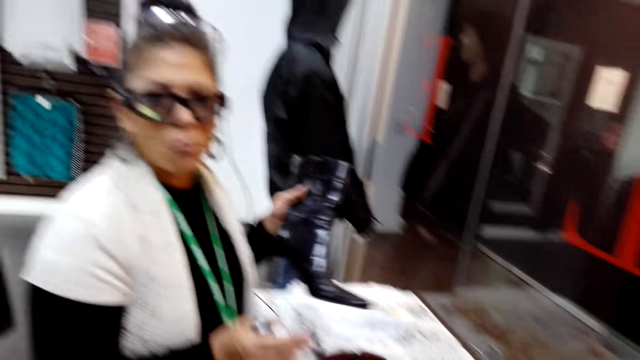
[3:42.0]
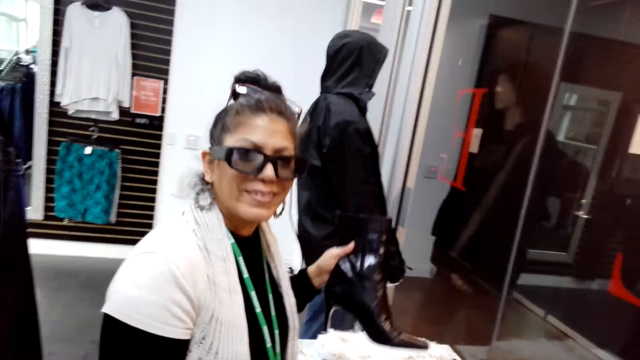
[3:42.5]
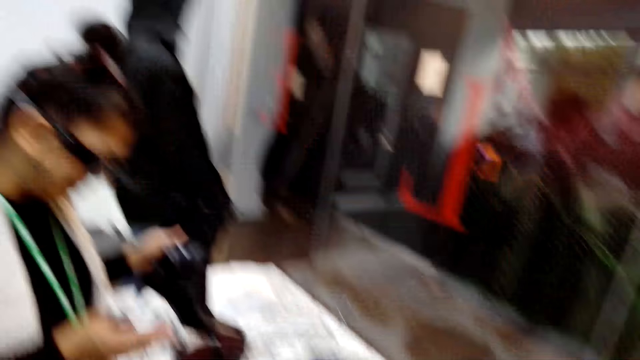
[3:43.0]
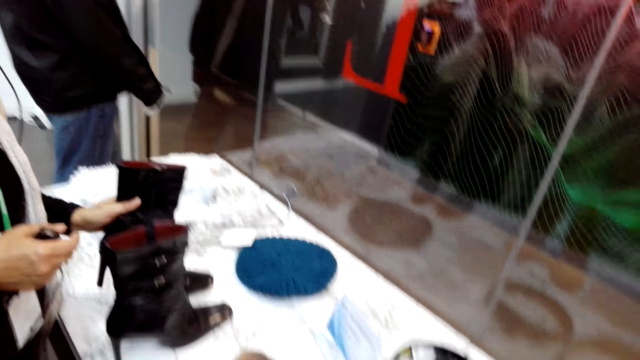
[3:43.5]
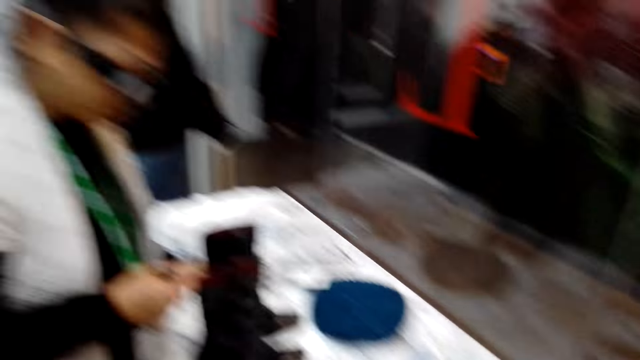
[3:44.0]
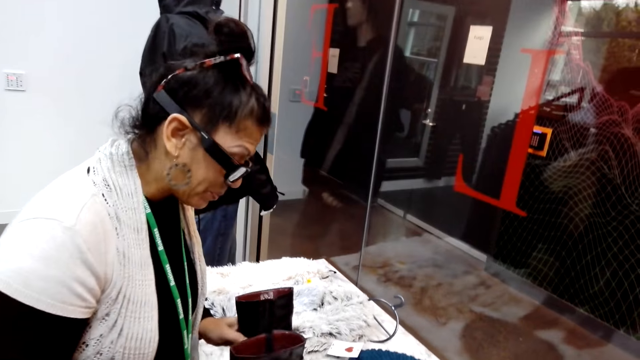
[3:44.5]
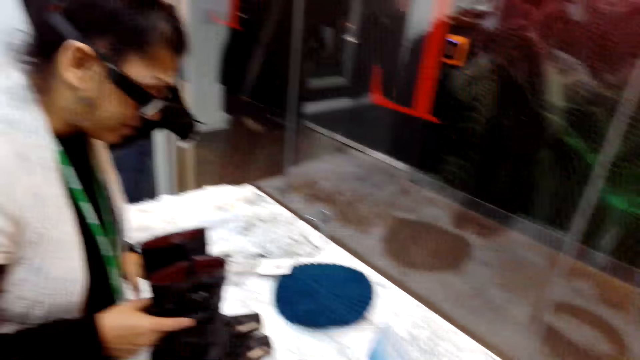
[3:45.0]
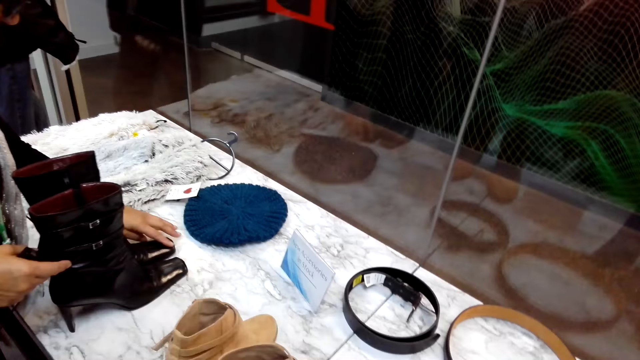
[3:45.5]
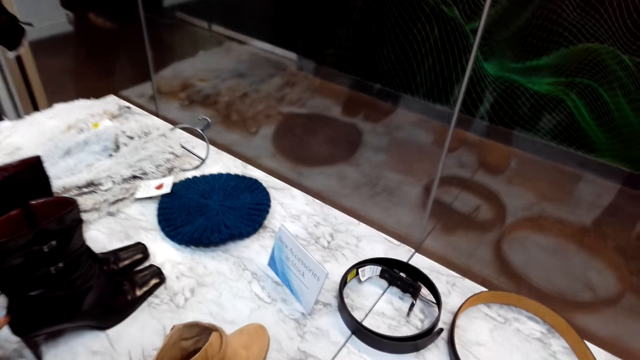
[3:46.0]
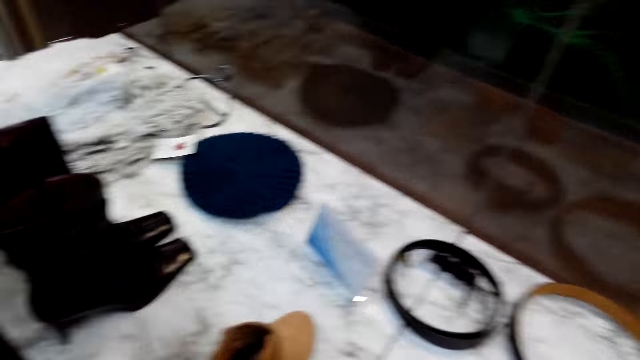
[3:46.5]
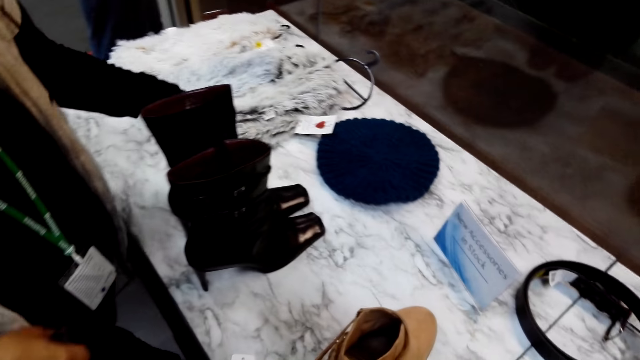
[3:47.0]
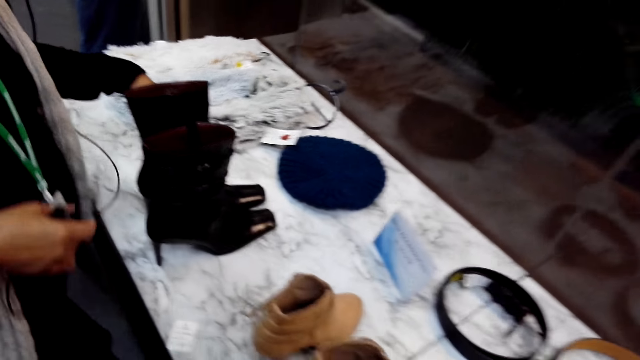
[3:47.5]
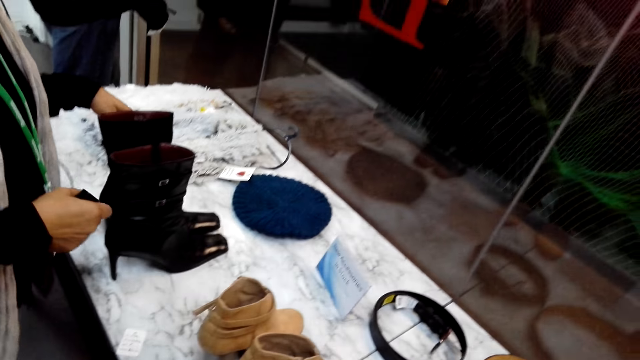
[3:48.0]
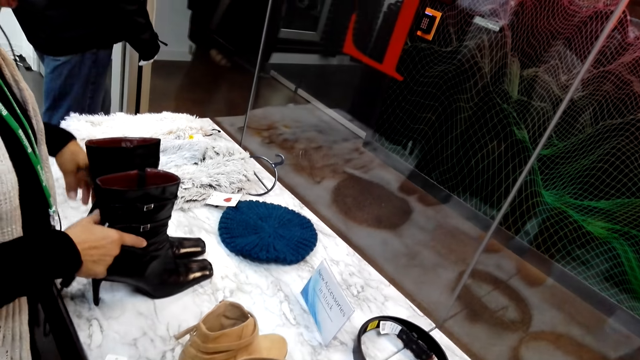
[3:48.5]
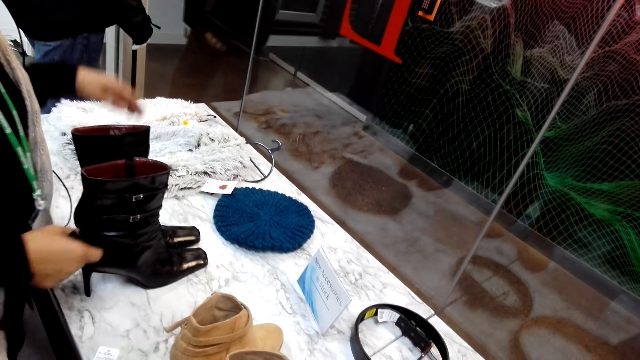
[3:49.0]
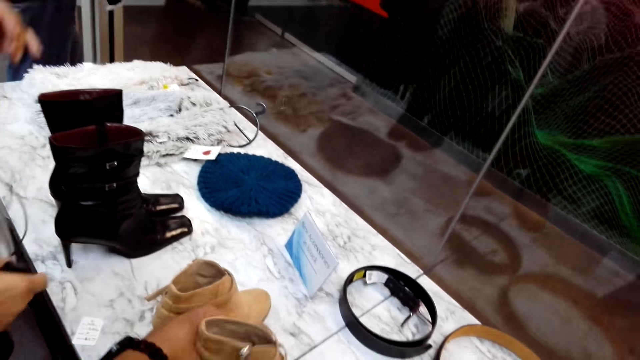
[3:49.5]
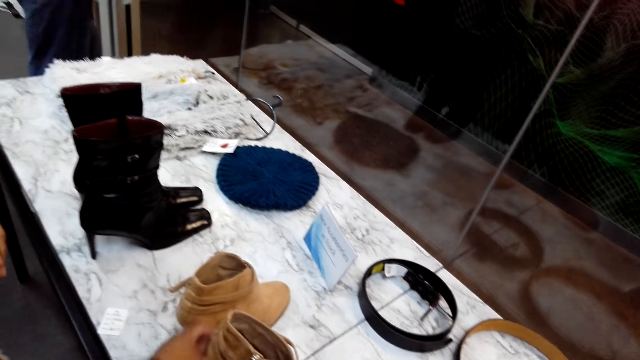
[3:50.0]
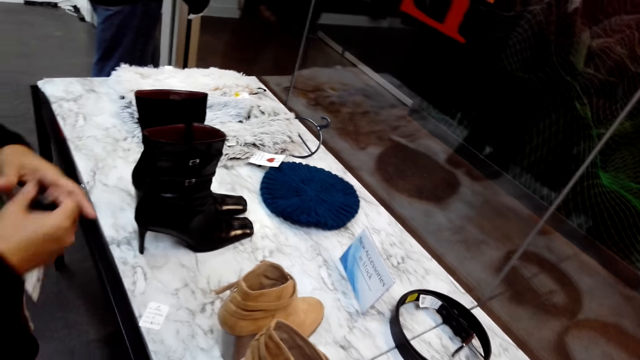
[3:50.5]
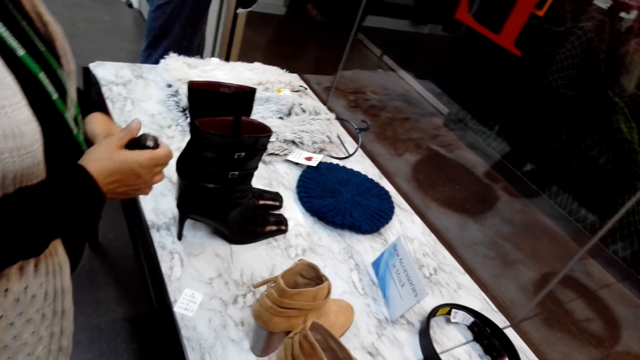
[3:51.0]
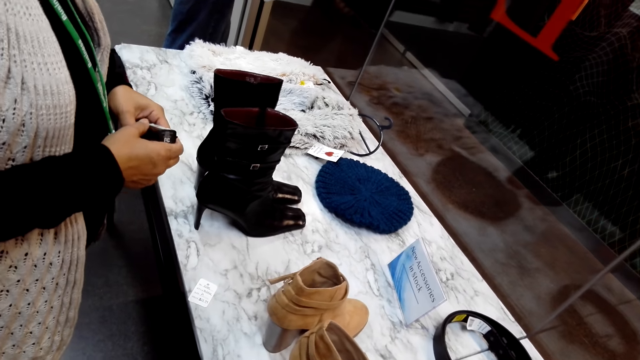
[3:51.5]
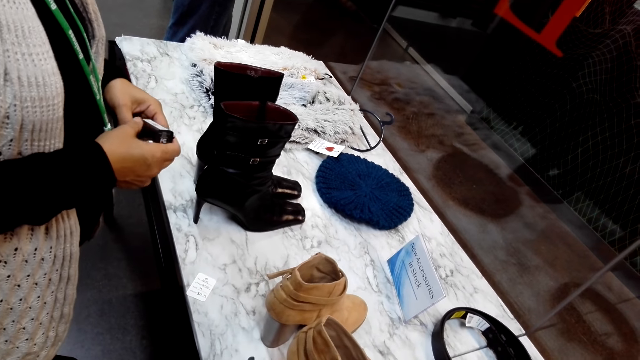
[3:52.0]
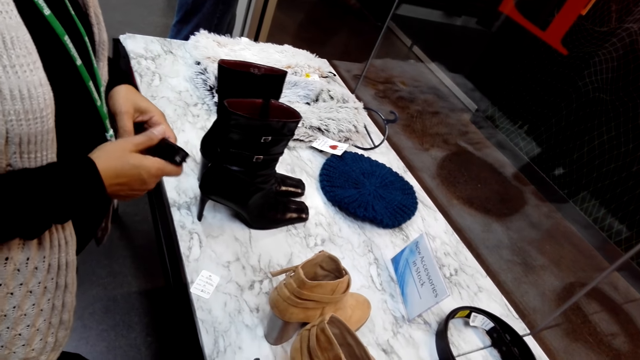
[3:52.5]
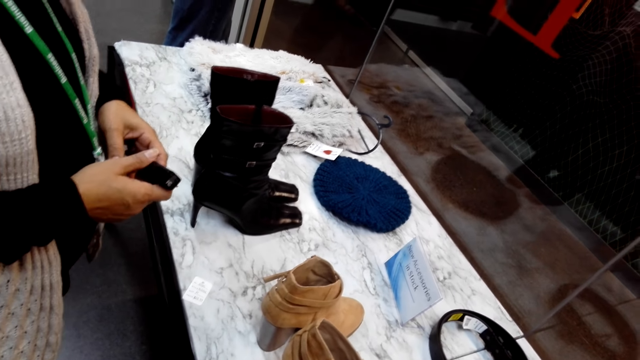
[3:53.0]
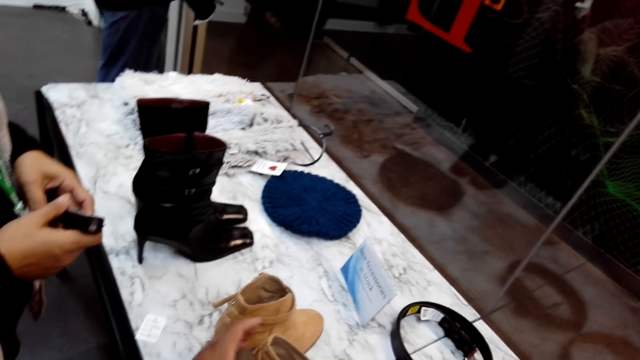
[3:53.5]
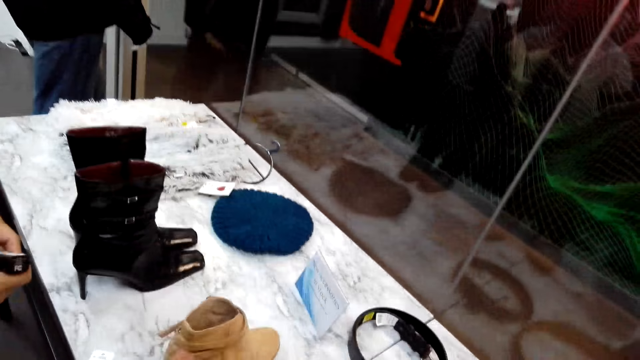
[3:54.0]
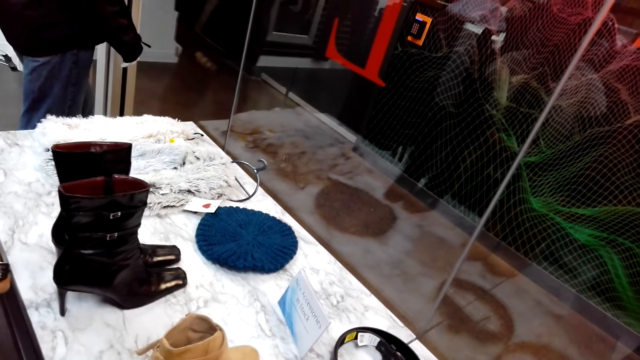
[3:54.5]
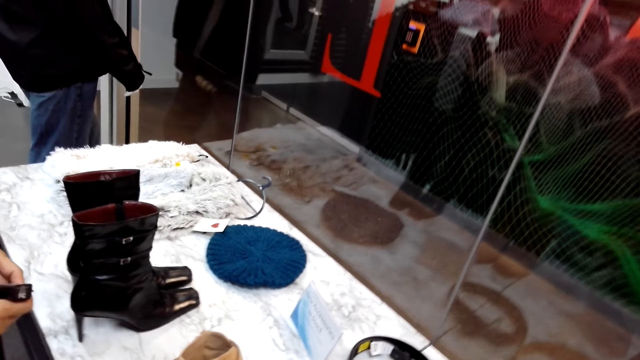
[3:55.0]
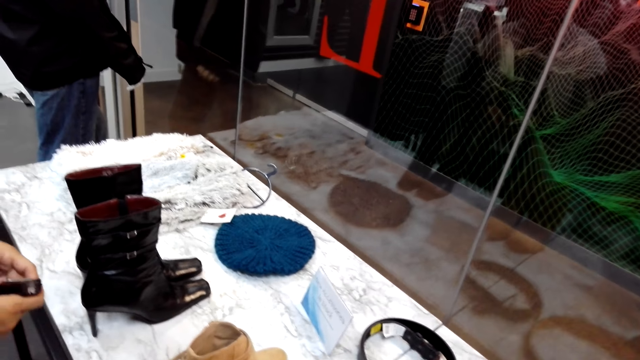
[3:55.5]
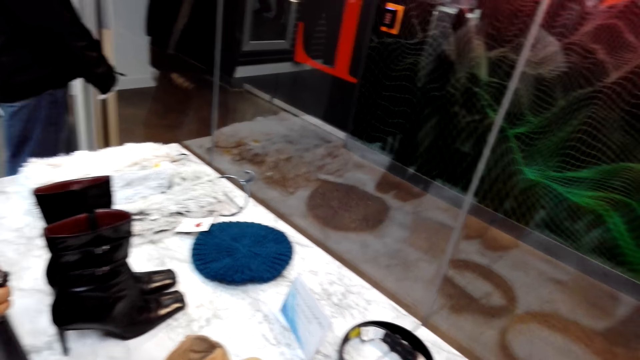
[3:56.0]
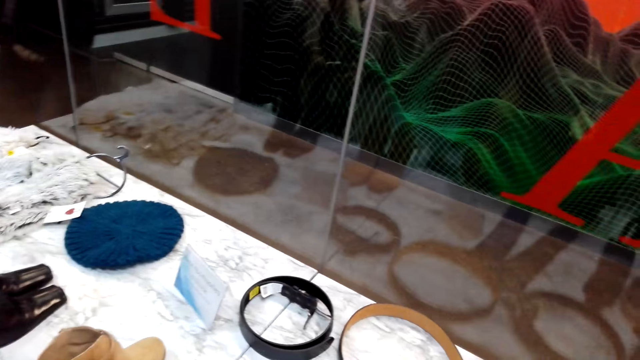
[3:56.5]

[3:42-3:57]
A woman puts boots or a shoe on the table or bench. The camera wearer turns to the side. The woman checks the boots on the table. The woman holds the shoe on the bench. The camera wearer holds the shoe on the bench. They turn to the side.

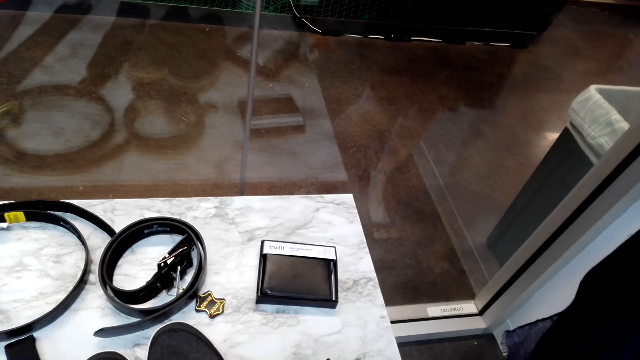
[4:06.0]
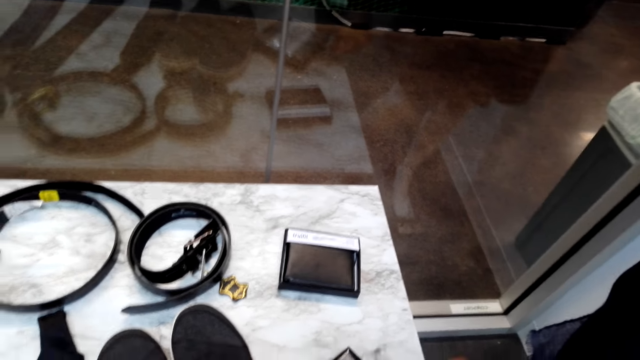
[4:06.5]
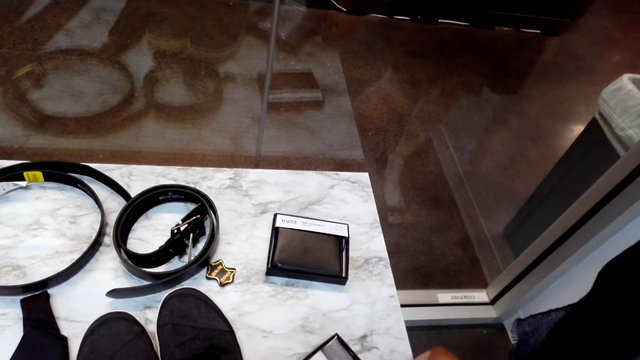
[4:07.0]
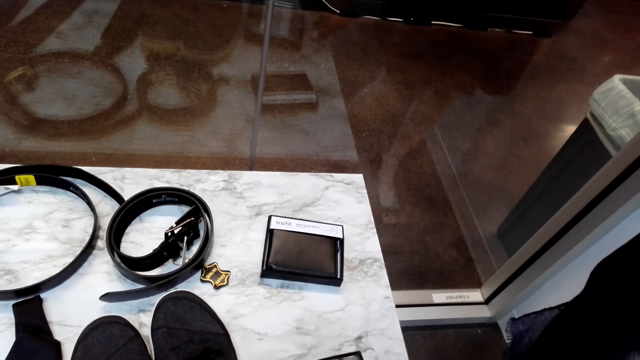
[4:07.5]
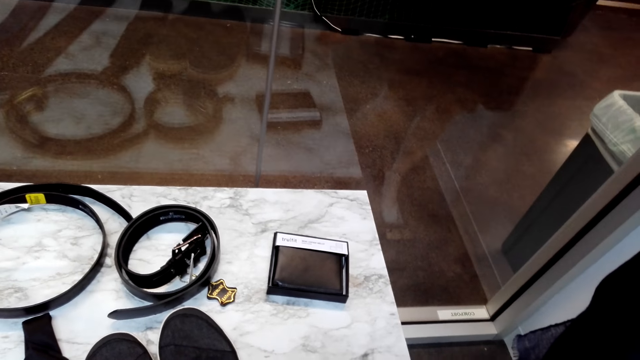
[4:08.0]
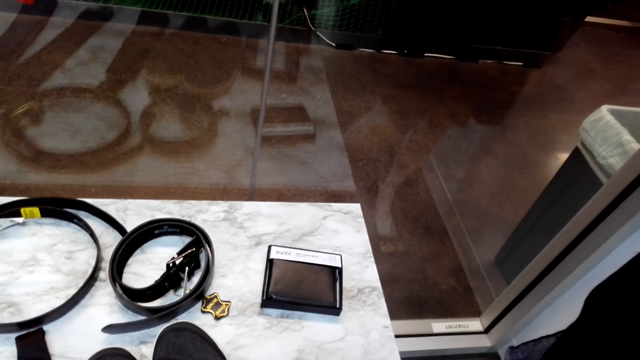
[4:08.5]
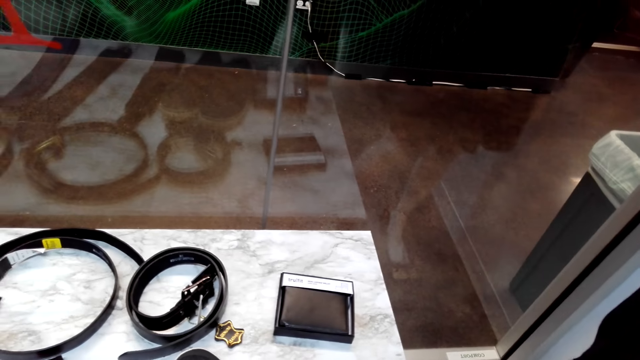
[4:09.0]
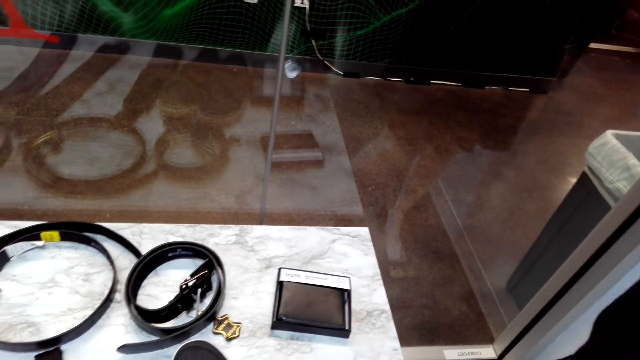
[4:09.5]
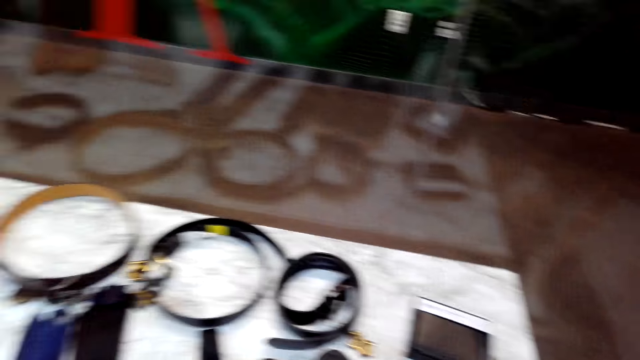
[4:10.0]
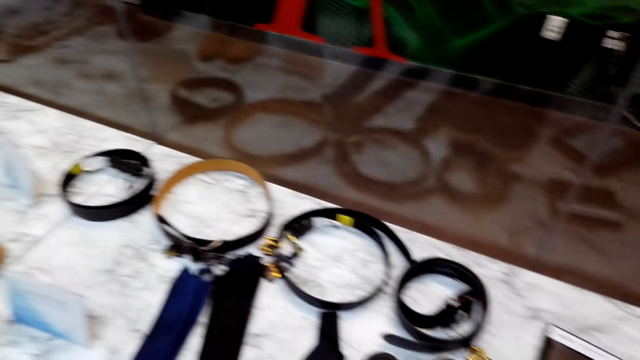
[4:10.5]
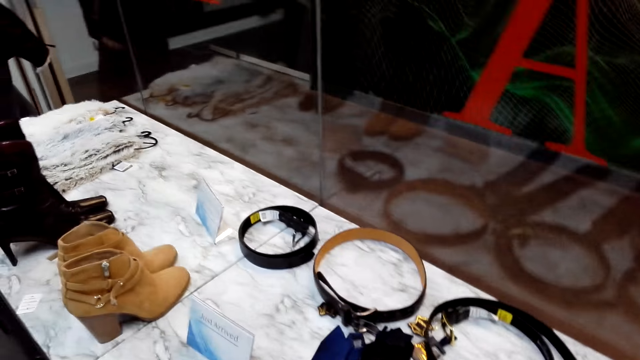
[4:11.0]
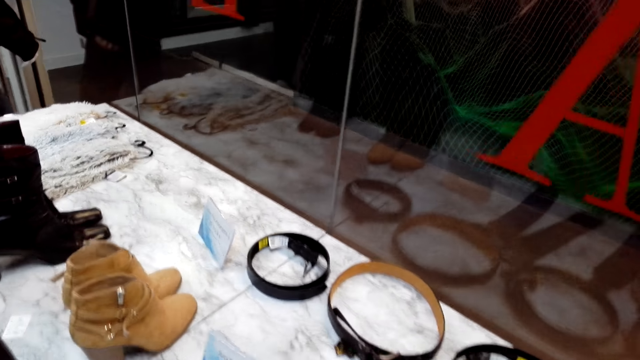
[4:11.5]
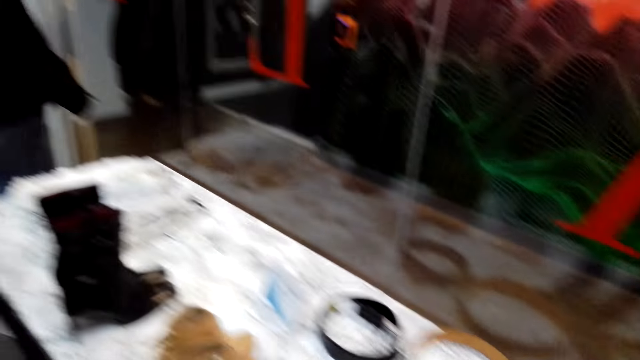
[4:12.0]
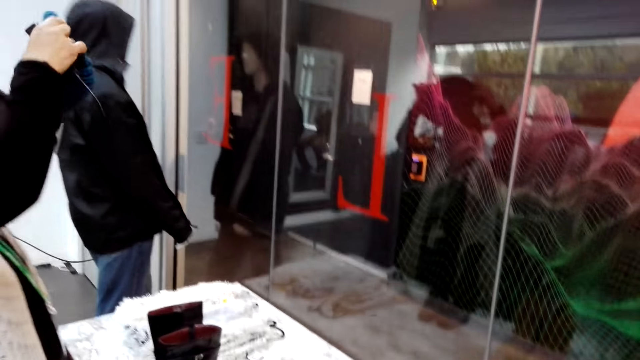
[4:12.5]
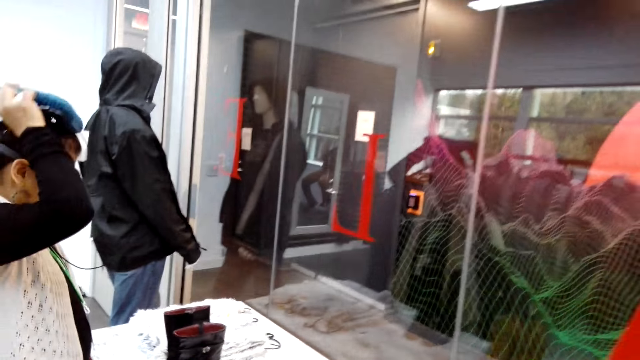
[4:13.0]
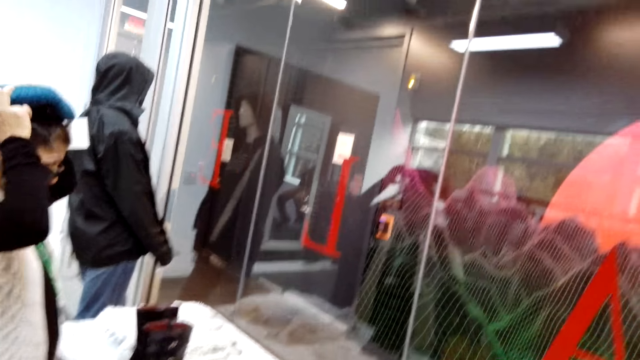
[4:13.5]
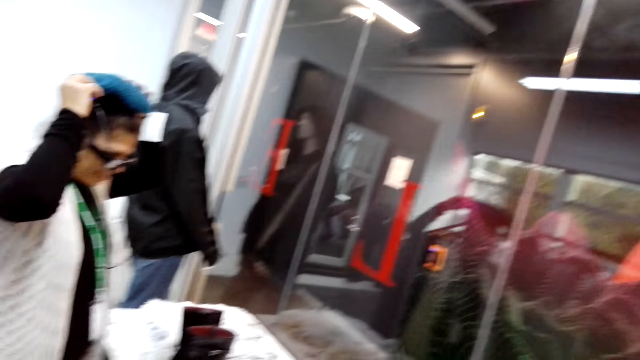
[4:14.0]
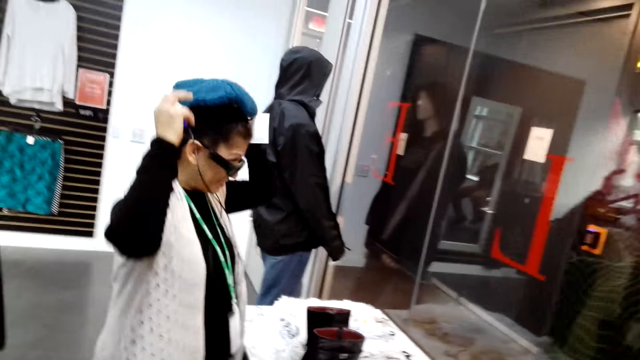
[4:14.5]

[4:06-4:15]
The camera wearer walks around. A woman puts on a hat. The woman wears a Marvin.
